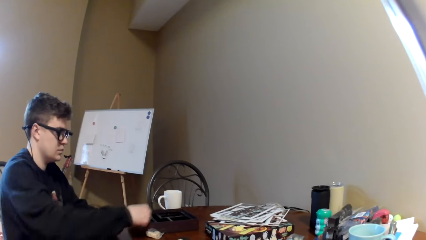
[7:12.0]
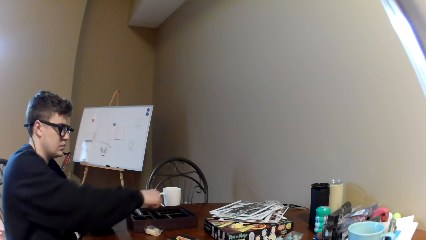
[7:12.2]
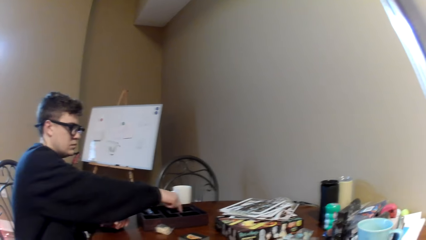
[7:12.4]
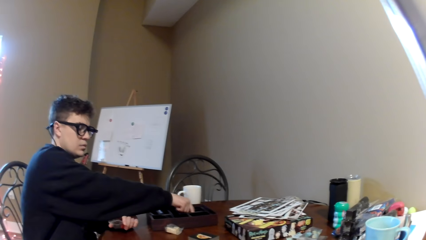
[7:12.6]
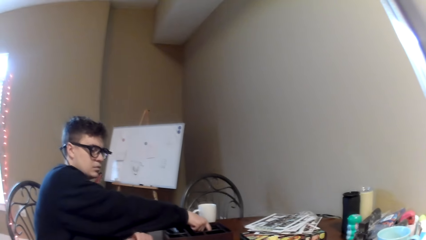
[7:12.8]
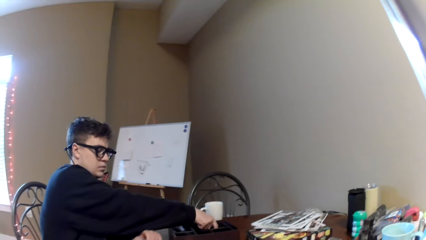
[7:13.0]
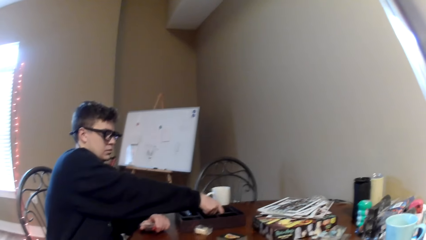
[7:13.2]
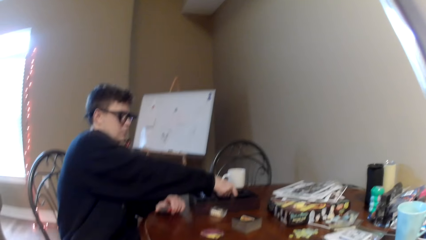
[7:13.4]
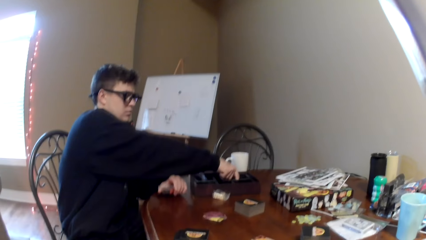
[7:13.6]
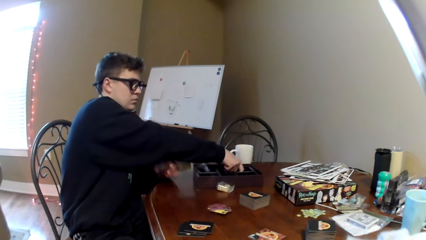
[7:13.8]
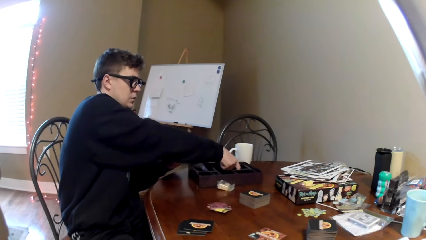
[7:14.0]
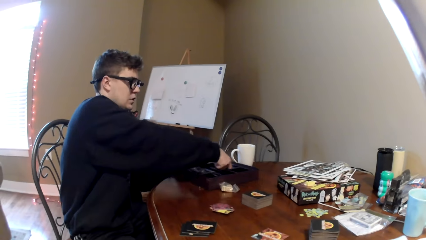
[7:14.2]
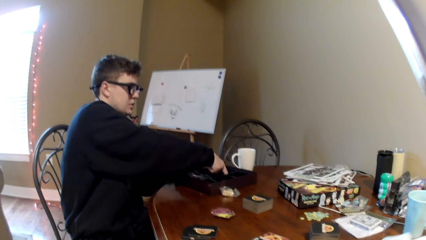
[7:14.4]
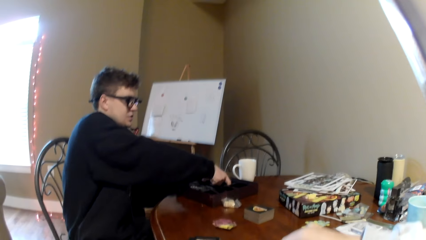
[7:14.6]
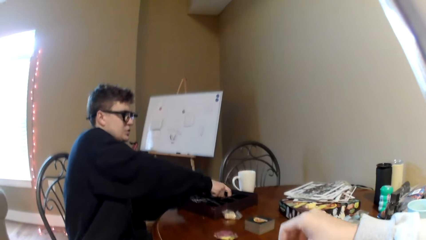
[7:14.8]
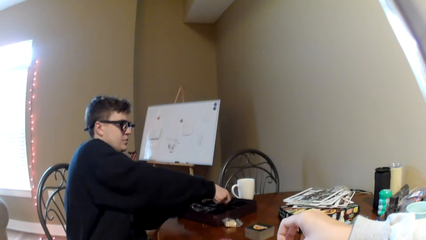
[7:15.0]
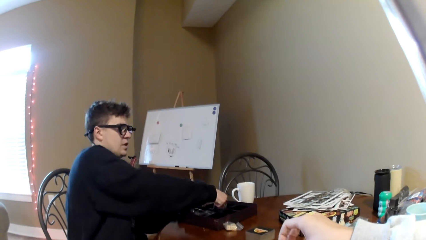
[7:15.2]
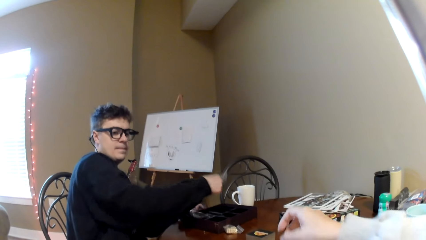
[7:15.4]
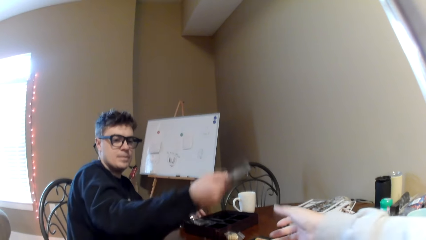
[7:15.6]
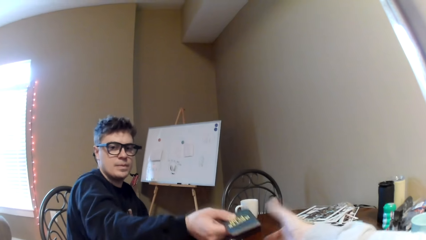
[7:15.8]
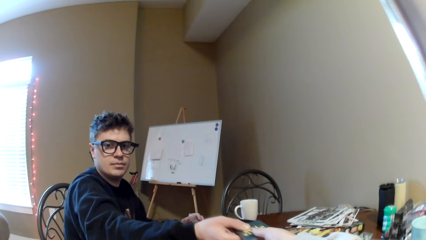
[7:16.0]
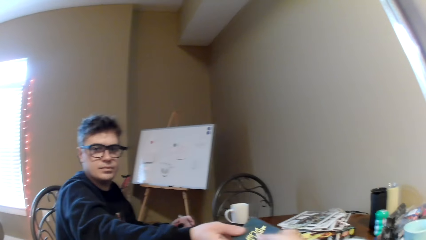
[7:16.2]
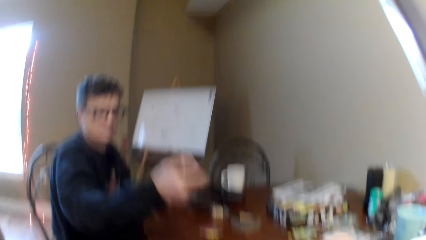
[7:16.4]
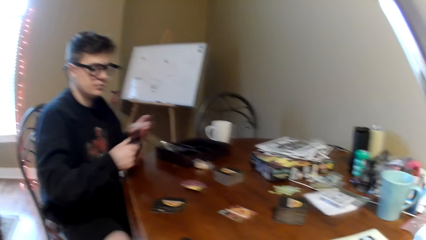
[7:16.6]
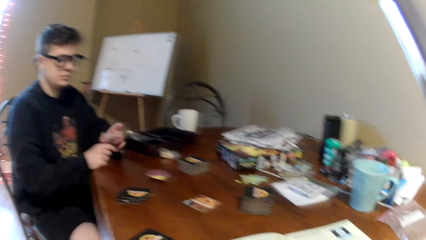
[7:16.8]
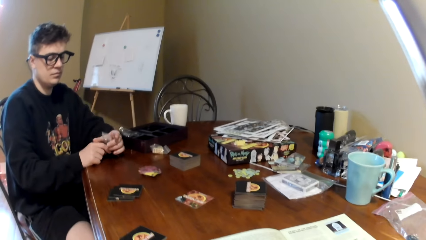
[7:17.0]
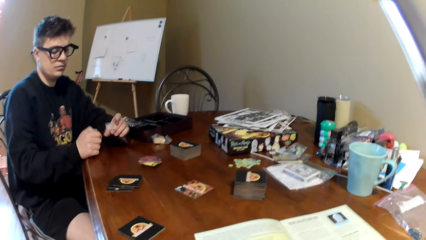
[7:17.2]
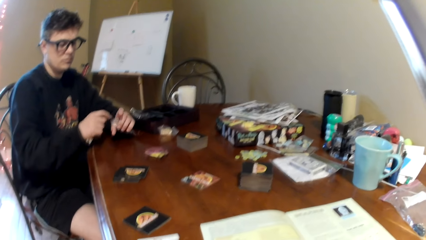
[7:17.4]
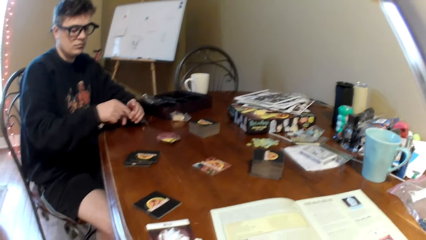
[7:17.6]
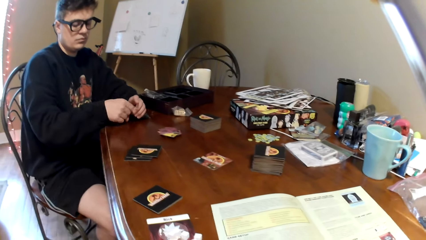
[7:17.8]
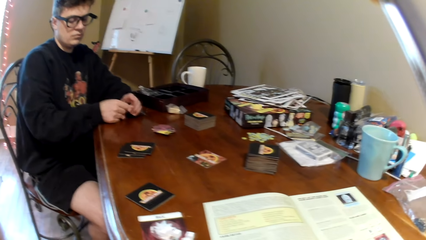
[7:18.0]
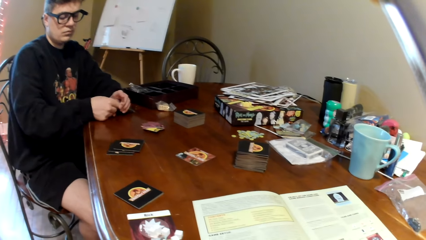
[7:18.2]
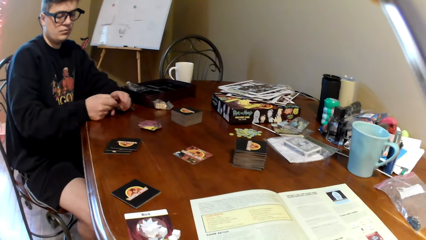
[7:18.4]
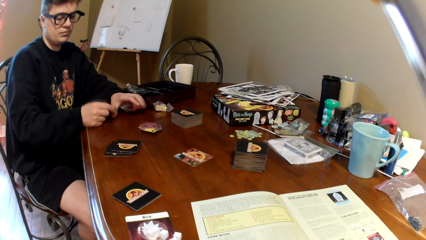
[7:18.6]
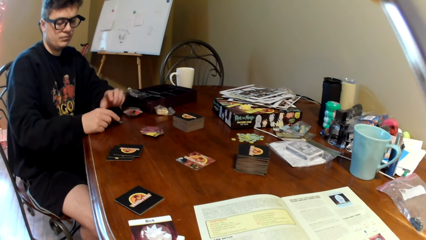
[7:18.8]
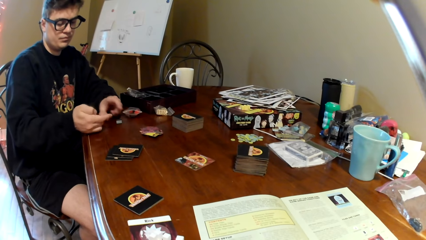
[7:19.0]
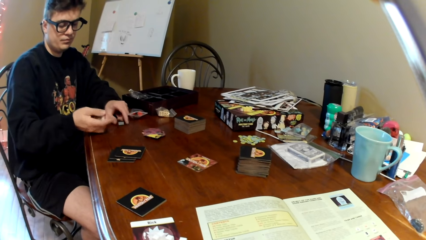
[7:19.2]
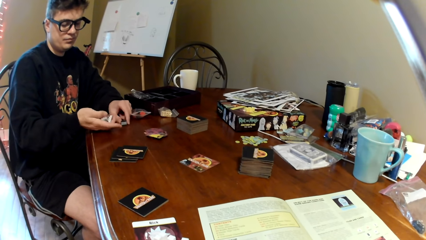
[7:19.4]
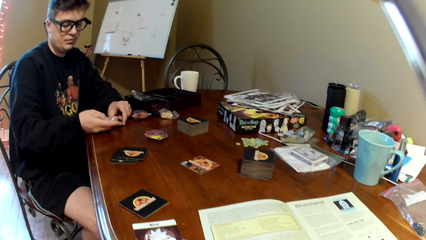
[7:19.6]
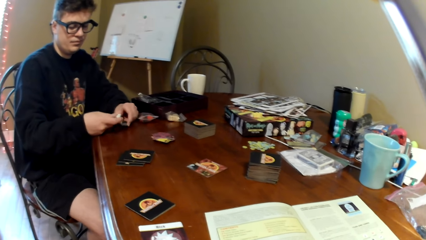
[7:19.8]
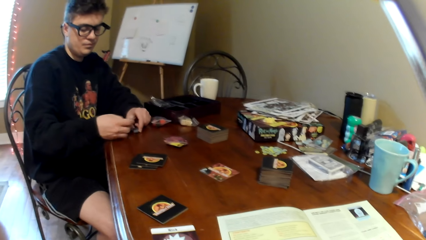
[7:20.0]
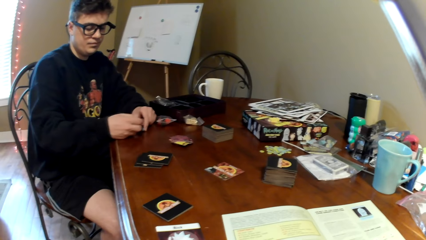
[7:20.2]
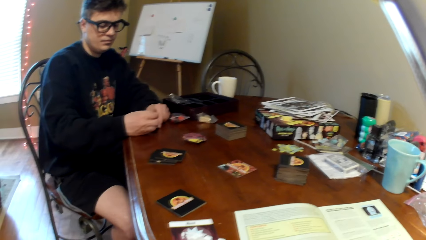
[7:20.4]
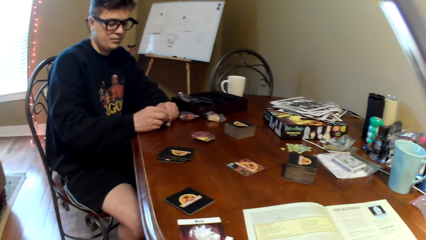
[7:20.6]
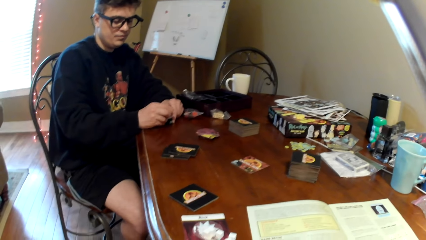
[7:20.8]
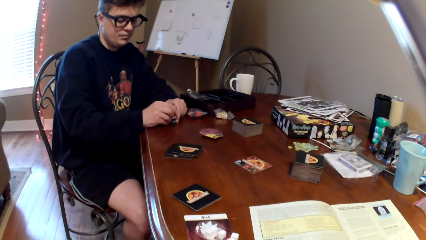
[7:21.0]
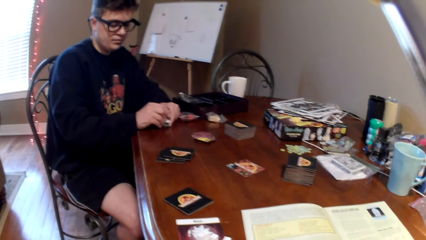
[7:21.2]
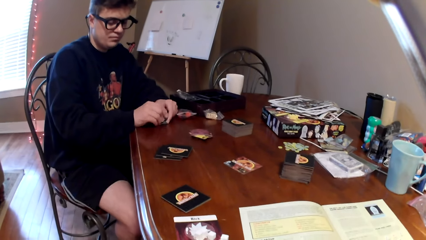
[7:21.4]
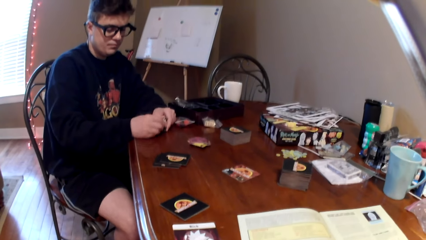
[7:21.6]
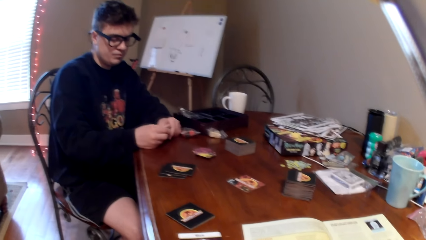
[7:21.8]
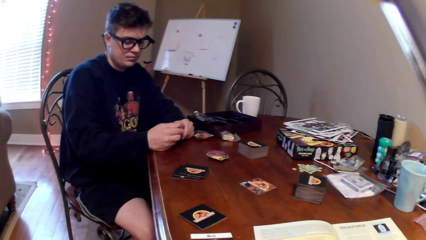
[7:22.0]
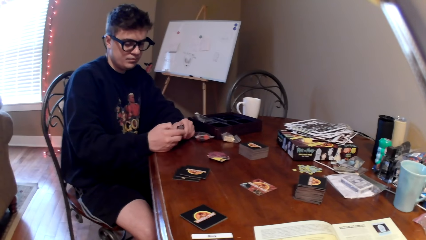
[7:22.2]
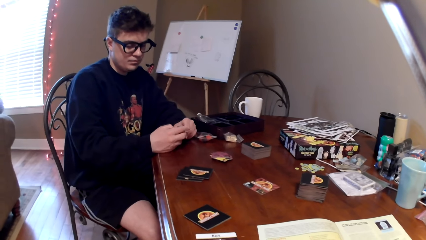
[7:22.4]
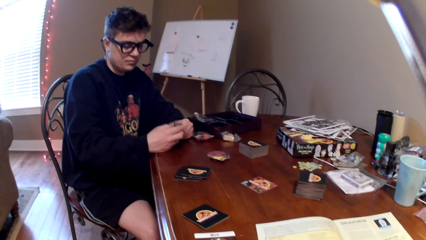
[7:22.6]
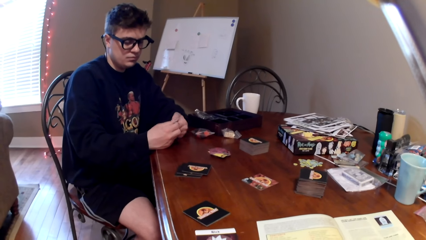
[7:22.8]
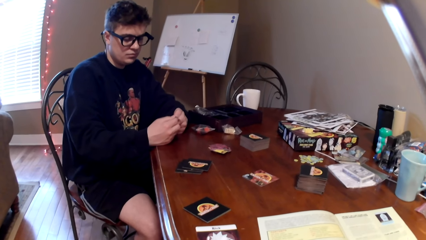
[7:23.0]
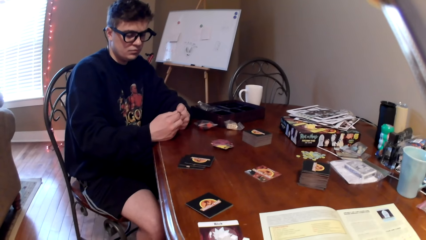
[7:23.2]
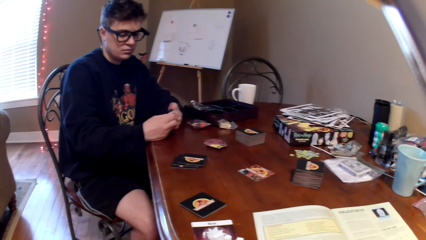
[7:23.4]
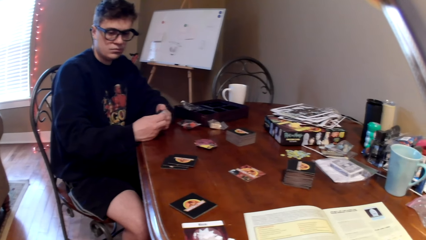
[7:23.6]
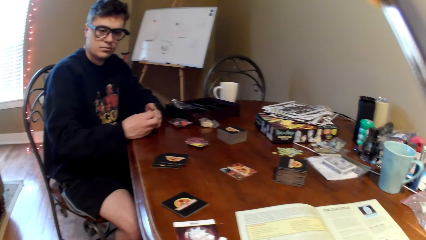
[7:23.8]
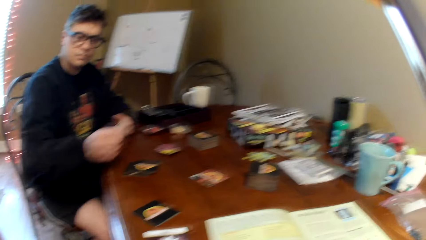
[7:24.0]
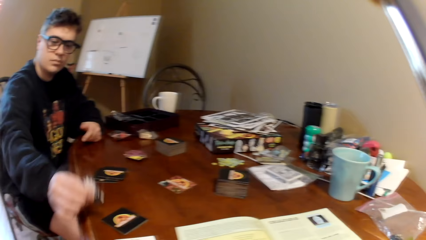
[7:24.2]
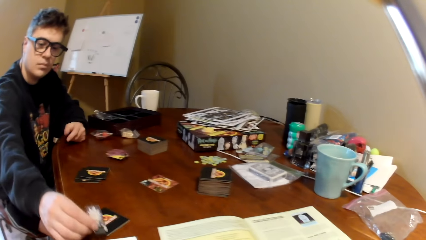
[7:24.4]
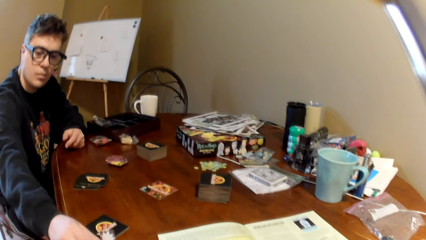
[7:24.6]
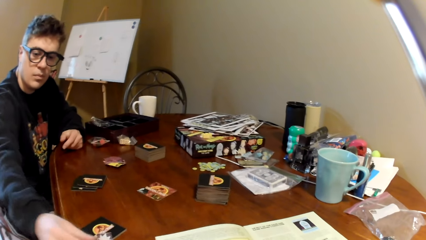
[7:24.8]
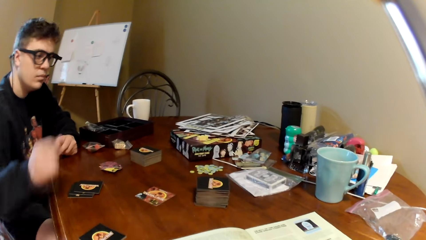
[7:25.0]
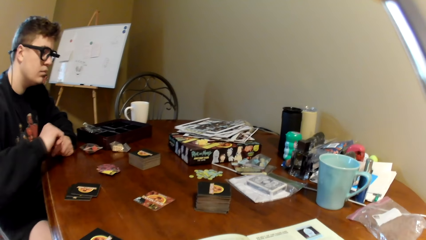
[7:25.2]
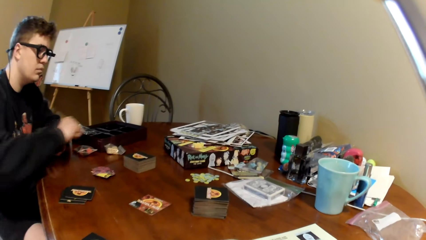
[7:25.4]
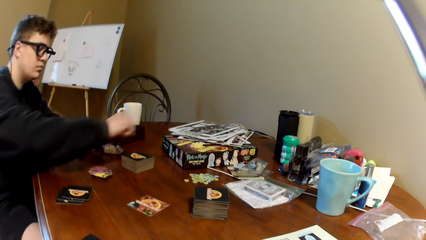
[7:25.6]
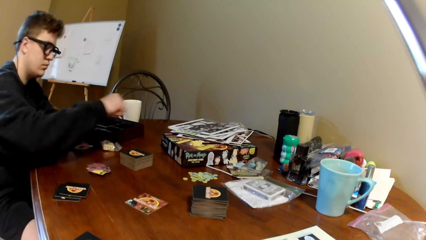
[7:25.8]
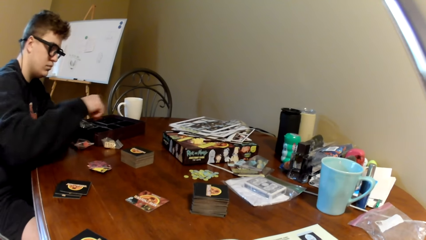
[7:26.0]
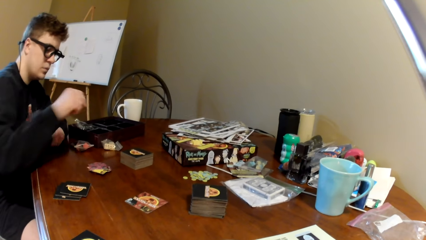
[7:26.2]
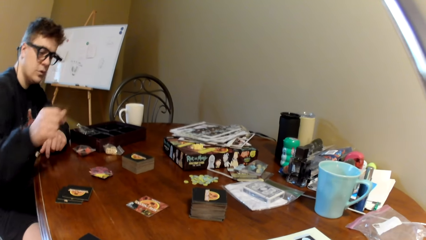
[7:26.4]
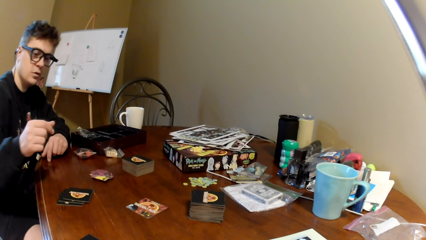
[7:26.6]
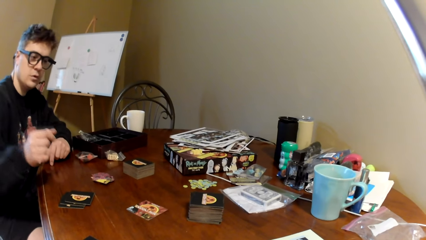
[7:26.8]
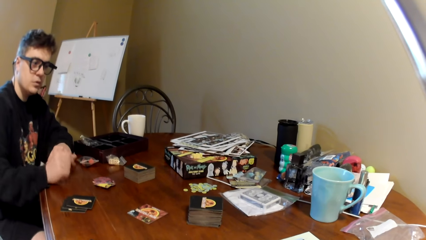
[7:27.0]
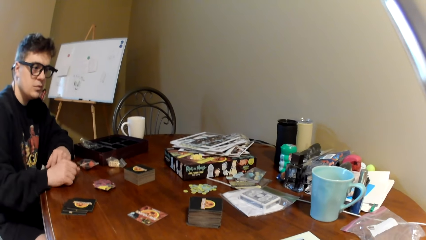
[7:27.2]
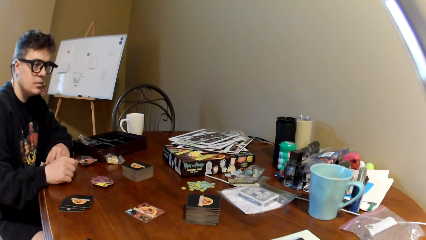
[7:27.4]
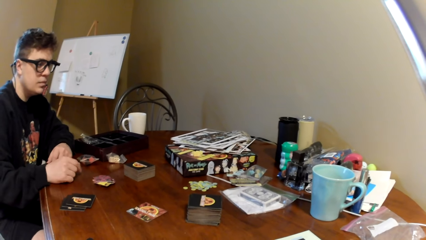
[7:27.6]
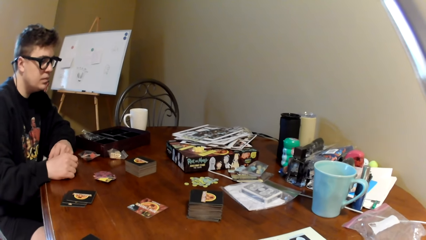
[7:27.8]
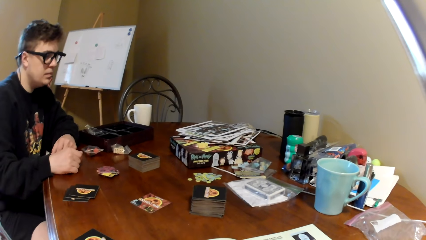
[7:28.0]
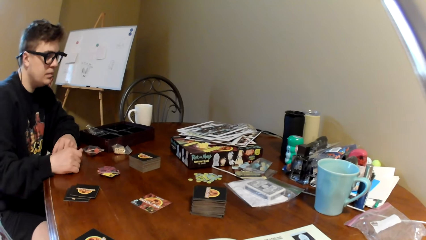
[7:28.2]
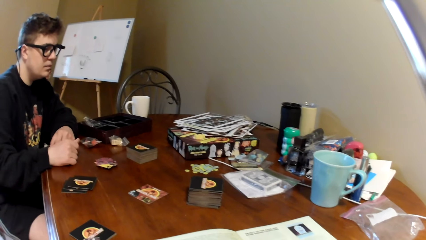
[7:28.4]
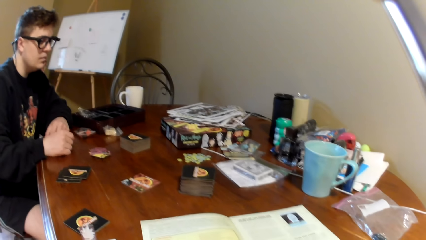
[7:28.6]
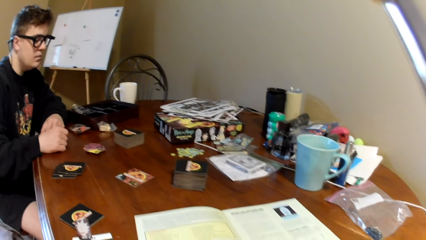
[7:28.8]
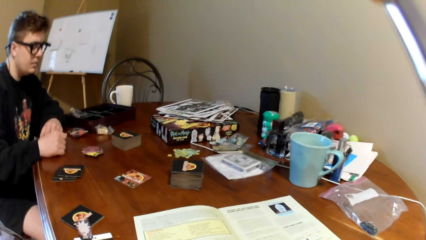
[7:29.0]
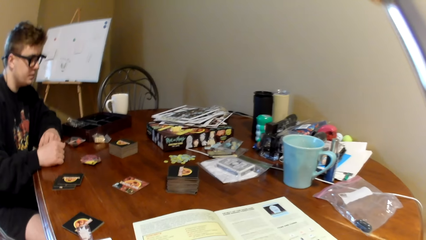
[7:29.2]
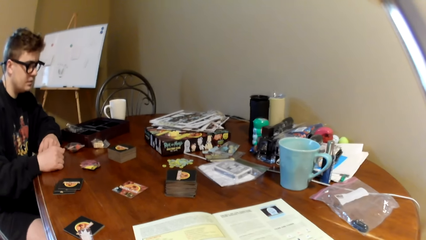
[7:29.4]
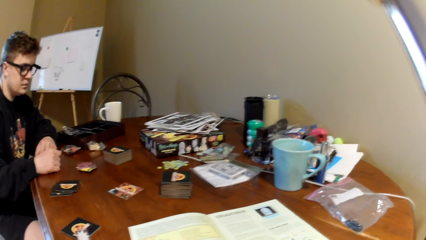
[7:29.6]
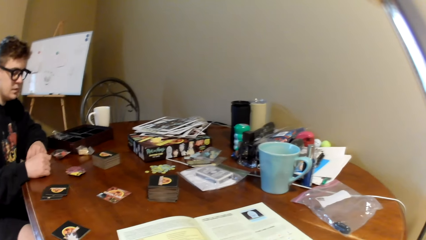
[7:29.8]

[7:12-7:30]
The camera wearer moves the right hand. A man pulls the playing cards, picks up the book, moves the wooden box, holds the book, passes the playing cards to the camera wearer and stretches his hand towards the camera wearer. The man moves the right hand. The camera wearer looks around. The man removes a piece from the plastic packet, puts down the piece, connects the pieces, touches the playing cards, places the playing cards on the table and puts the pieces on the table. The man moves the right hand, converses with the camera wearer and puts down his hand.
